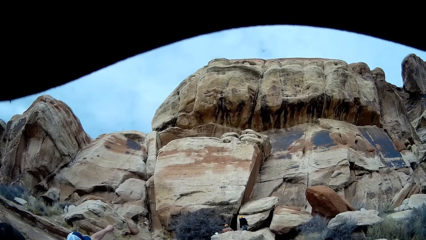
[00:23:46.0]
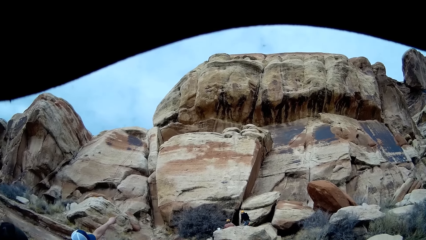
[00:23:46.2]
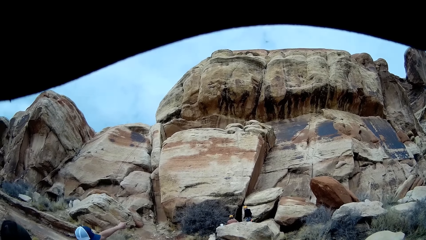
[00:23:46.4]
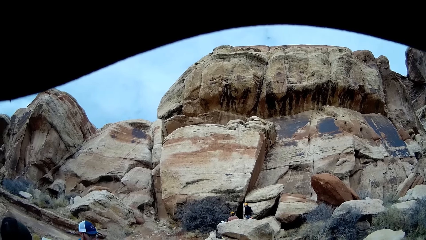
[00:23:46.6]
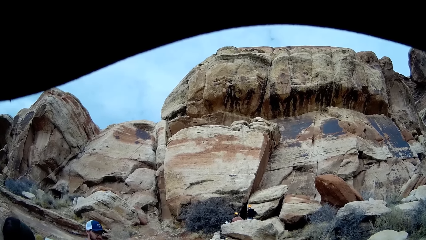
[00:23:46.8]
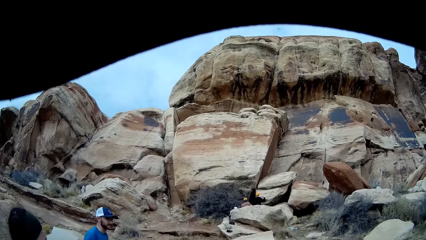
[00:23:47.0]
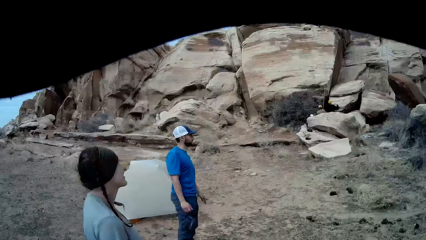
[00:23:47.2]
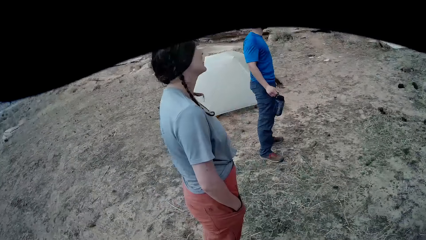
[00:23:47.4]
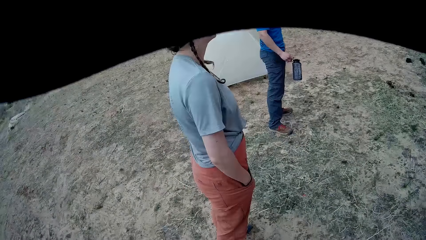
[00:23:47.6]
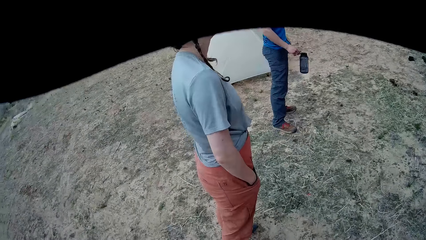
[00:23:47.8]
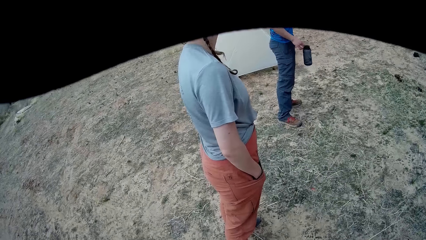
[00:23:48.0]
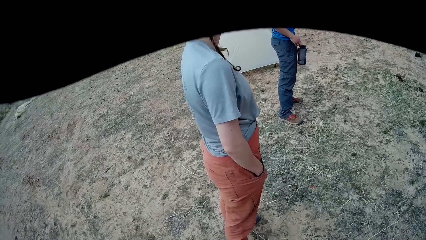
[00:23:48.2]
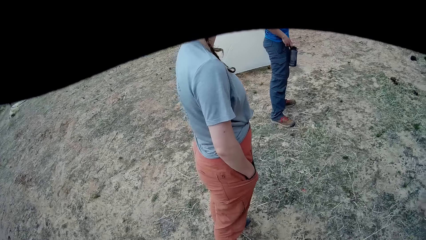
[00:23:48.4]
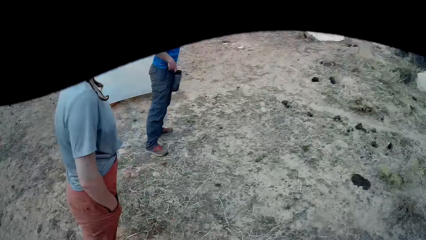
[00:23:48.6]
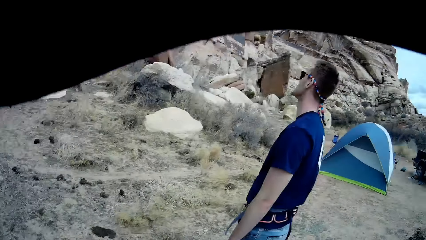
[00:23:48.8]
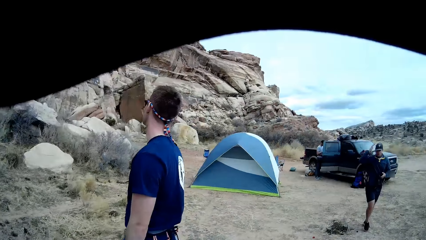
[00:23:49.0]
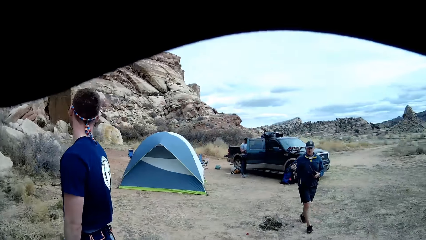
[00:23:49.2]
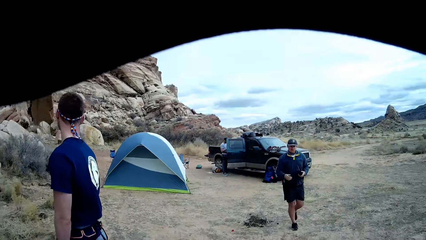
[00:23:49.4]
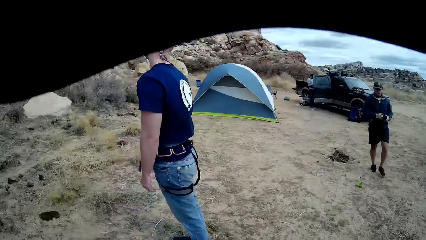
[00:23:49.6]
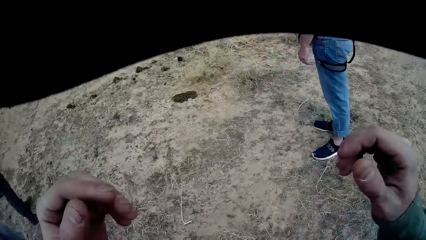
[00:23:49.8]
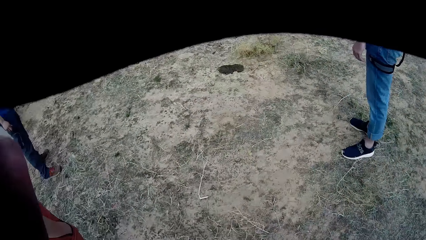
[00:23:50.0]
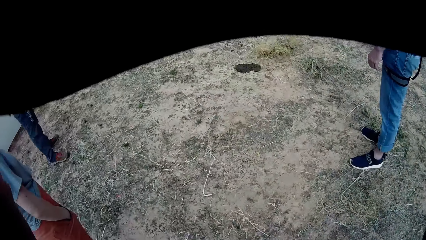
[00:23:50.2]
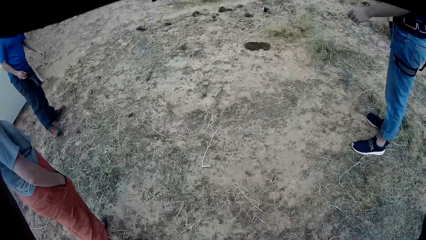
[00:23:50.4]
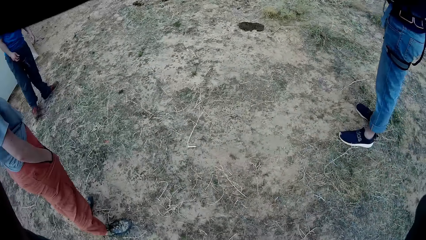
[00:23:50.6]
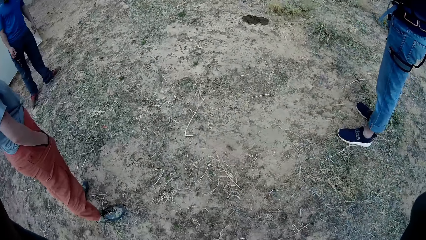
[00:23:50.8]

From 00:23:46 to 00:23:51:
A man walks down the rock. Another man walks around. Yet another man stands next to the car. The camera wearer raises his right hand. He lifts both hands.
